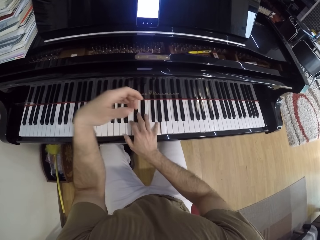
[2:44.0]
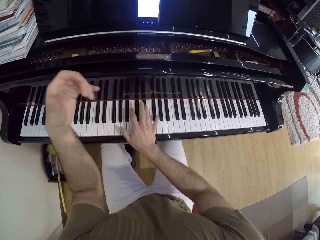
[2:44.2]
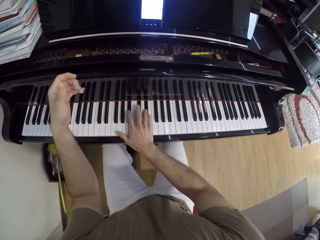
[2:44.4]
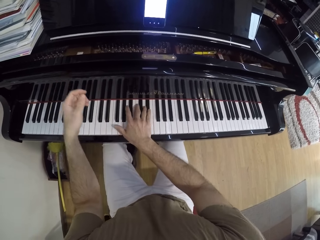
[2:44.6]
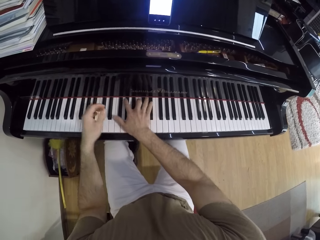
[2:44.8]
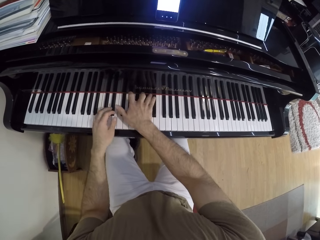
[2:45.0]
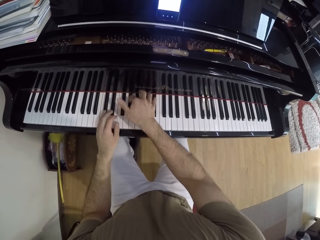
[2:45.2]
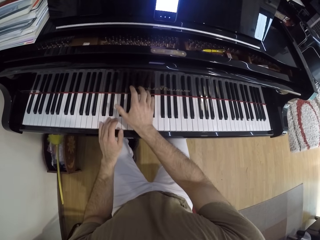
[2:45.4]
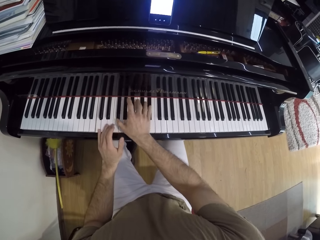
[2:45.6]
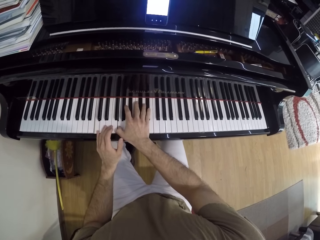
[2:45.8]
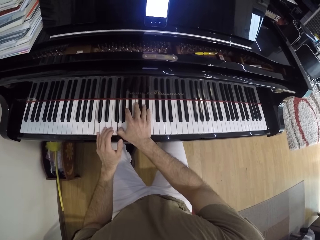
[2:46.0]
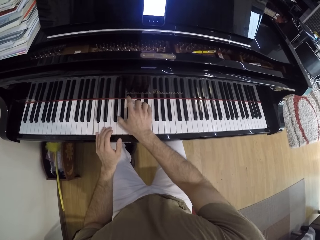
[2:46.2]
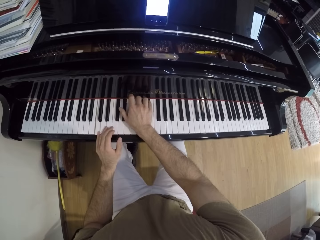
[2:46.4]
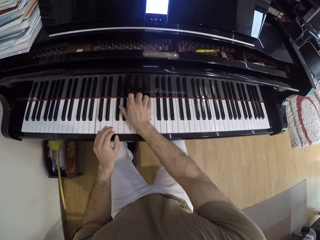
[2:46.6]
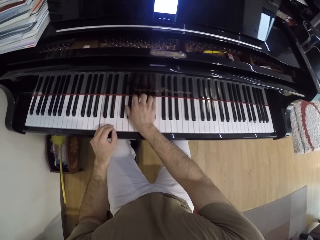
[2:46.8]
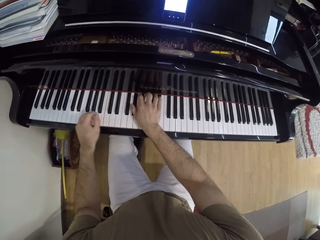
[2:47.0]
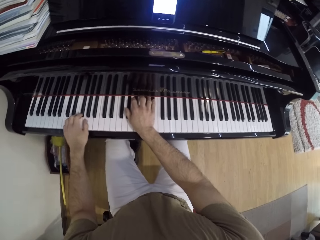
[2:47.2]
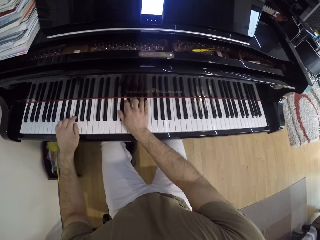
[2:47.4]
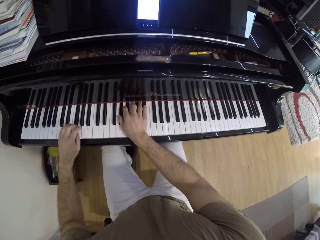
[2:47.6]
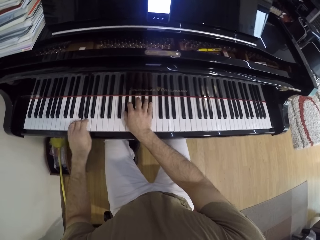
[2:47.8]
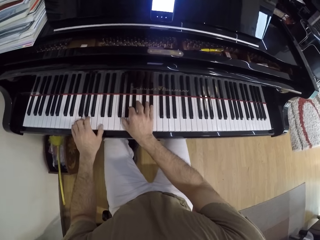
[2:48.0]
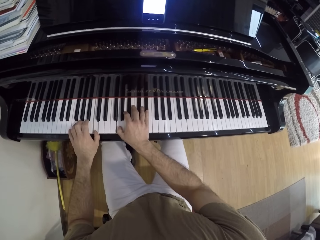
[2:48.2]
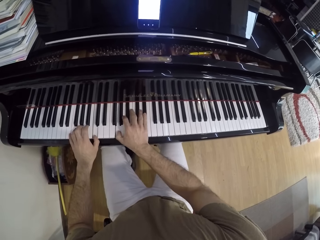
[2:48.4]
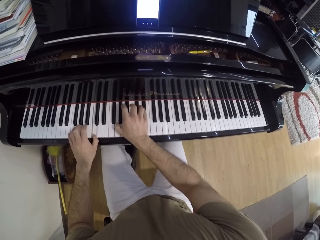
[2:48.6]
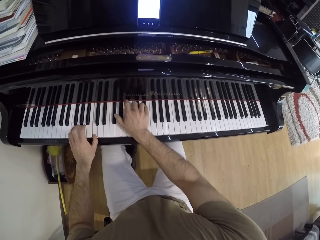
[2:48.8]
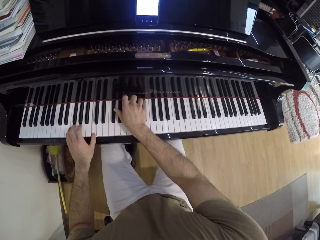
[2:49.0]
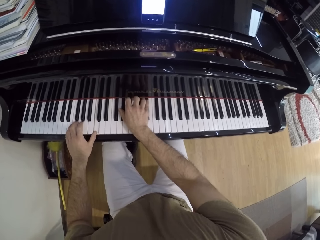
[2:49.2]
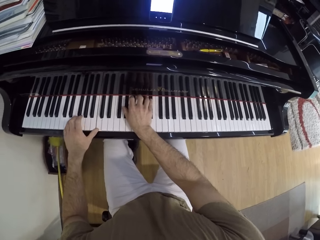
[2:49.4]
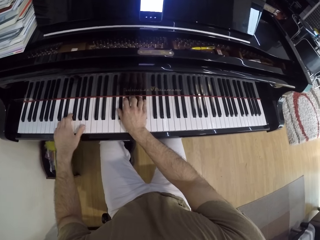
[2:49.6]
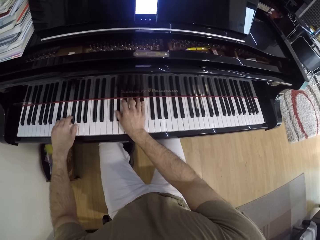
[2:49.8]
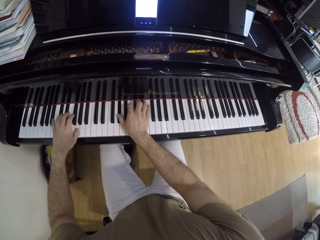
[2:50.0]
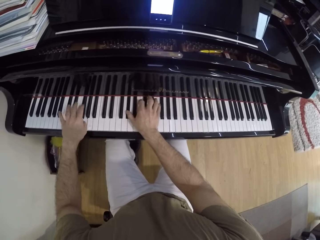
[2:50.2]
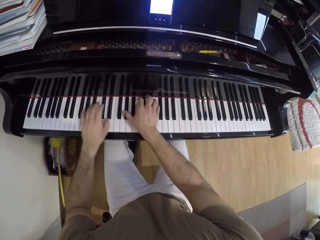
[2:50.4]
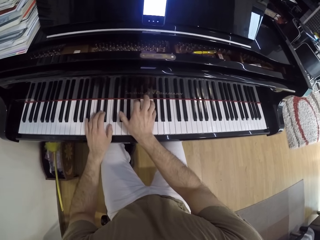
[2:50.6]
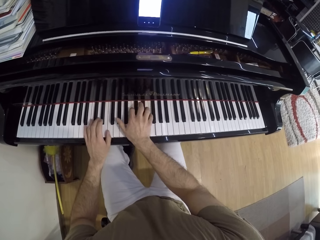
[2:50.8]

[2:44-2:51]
The camera wearer plays the piano with both hands.

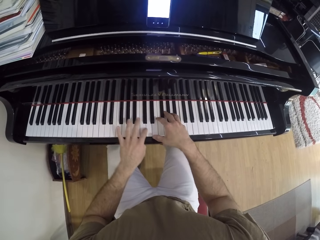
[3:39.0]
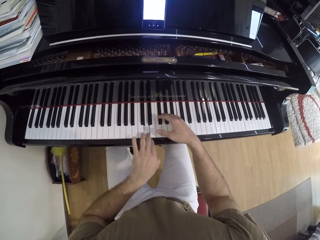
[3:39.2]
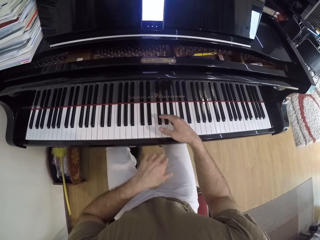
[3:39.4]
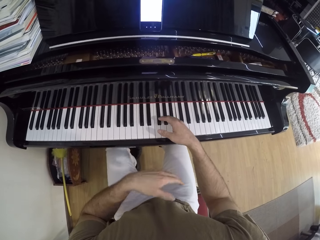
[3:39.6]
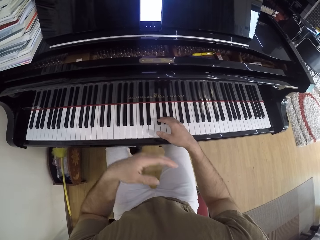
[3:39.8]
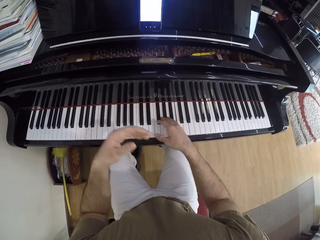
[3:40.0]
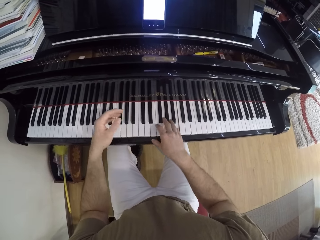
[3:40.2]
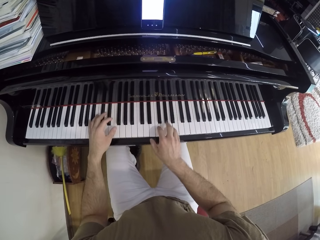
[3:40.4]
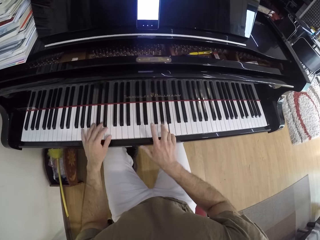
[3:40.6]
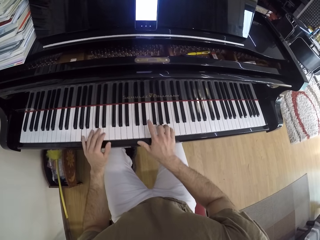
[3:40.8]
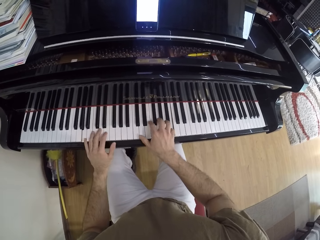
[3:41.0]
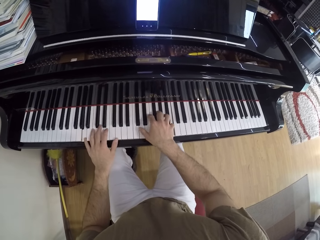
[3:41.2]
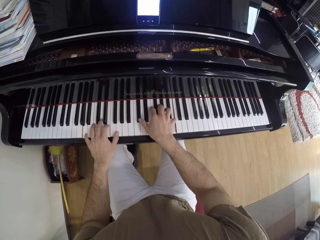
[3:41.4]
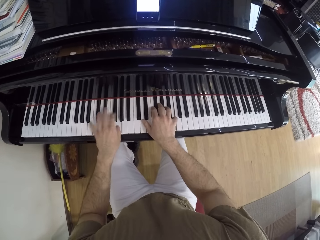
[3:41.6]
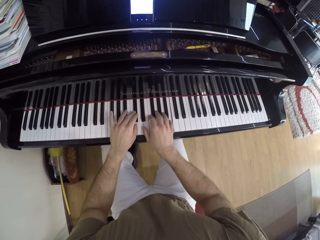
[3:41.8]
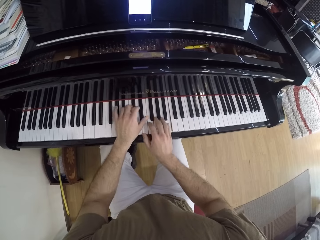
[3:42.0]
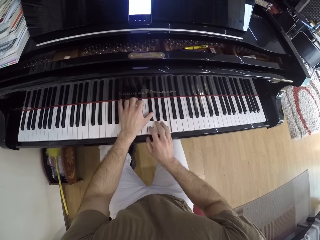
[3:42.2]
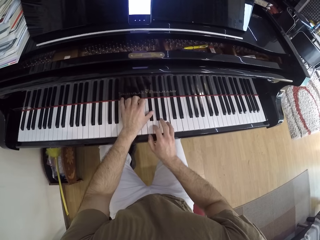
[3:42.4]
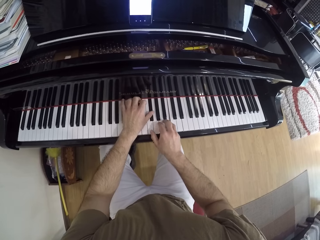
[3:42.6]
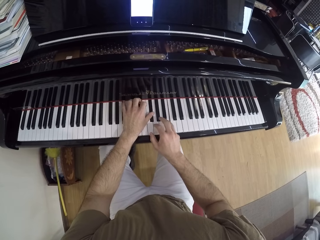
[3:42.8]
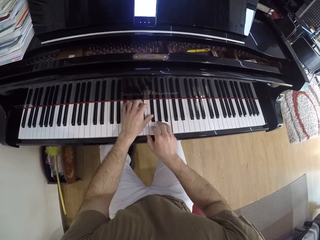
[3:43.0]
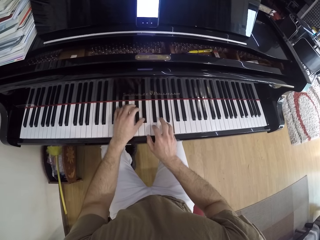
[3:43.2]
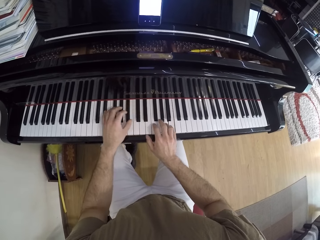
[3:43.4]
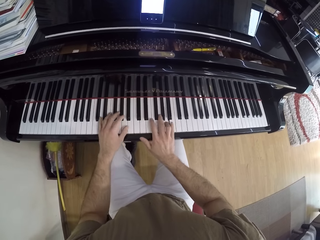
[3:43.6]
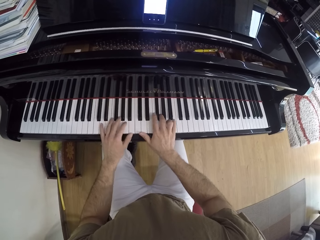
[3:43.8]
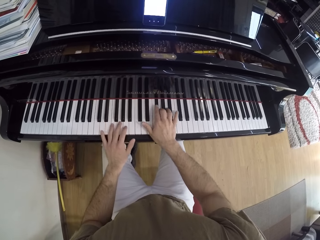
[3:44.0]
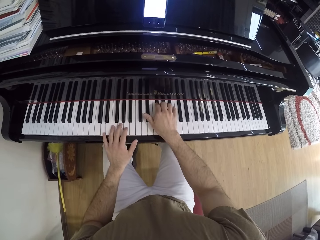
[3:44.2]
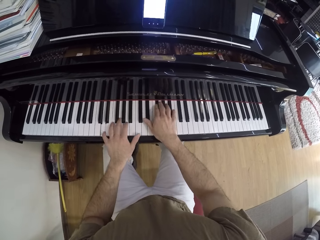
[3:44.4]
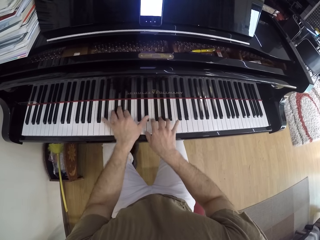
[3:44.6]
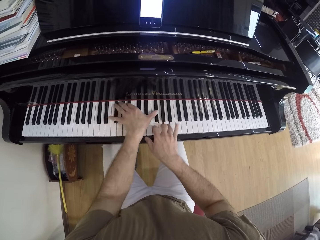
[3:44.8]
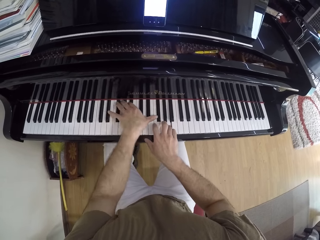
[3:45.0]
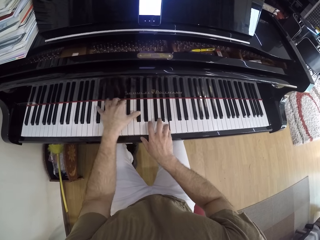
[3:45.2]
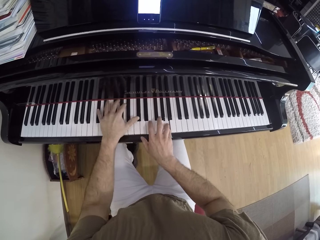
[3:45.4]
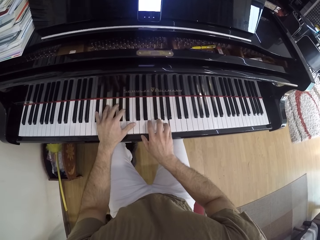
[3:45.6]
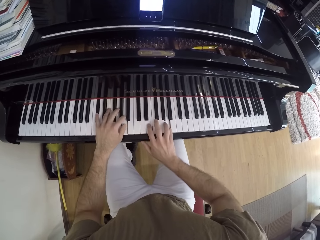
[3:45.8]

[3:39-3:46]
The camera wearer plays the piano with both hands.

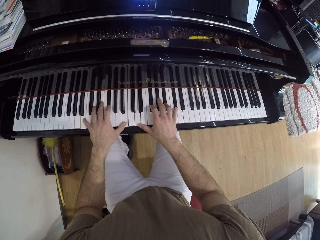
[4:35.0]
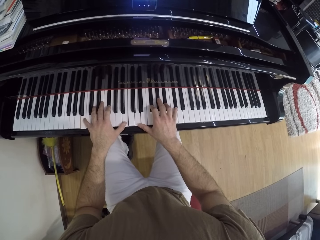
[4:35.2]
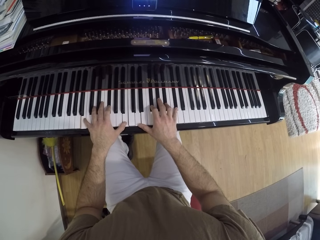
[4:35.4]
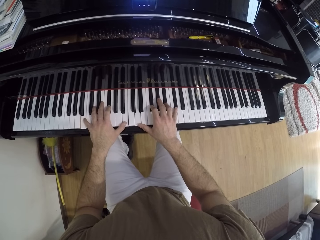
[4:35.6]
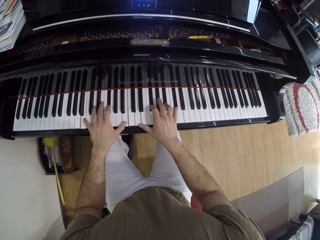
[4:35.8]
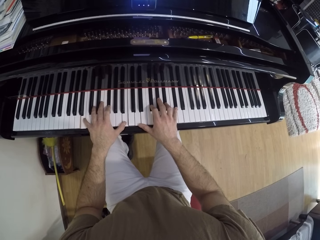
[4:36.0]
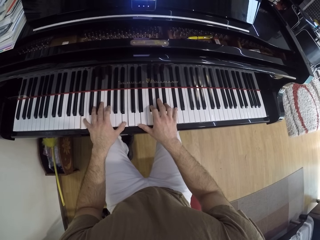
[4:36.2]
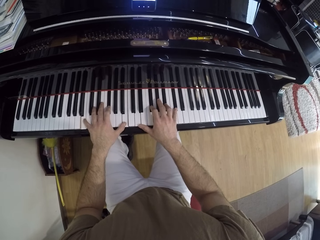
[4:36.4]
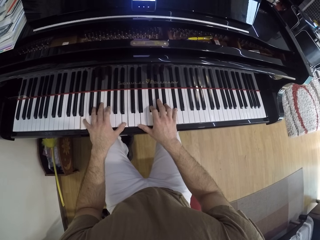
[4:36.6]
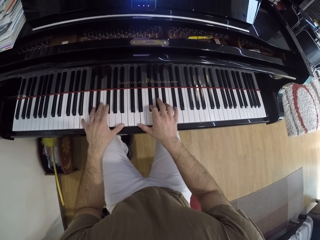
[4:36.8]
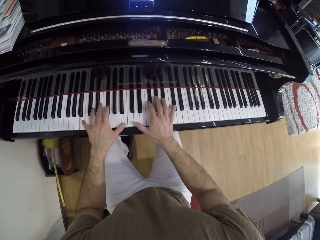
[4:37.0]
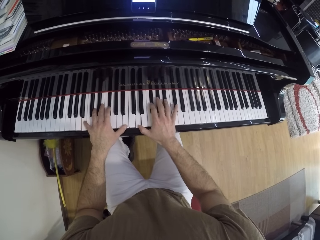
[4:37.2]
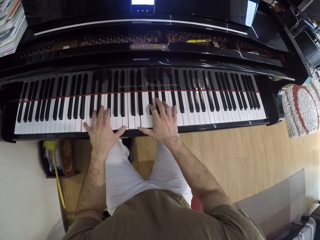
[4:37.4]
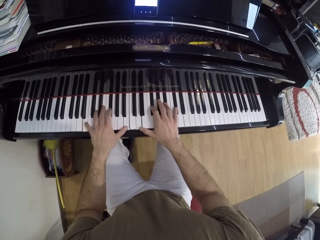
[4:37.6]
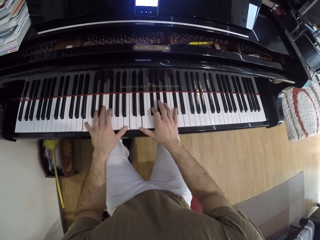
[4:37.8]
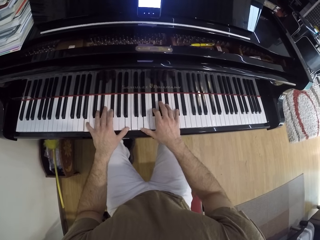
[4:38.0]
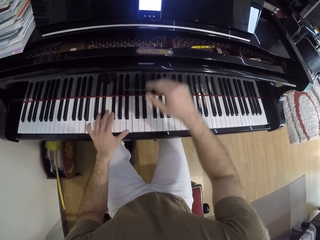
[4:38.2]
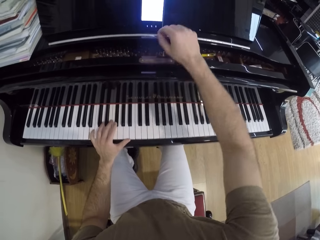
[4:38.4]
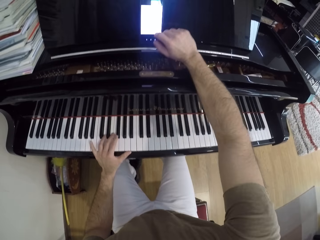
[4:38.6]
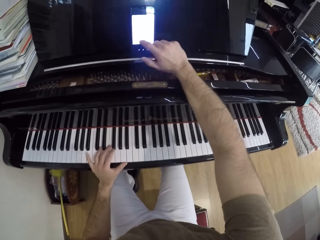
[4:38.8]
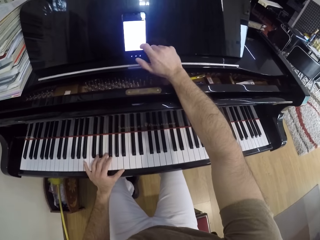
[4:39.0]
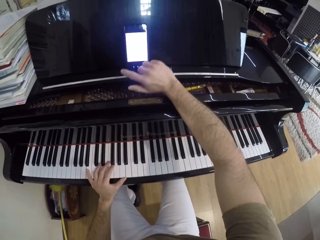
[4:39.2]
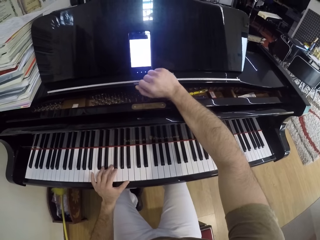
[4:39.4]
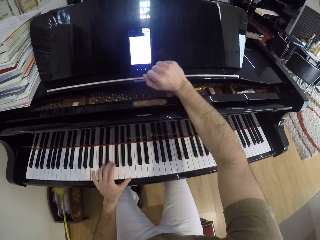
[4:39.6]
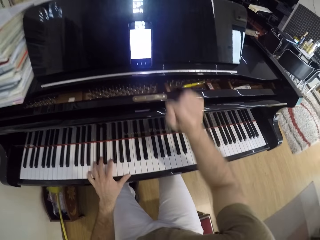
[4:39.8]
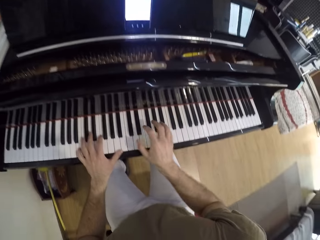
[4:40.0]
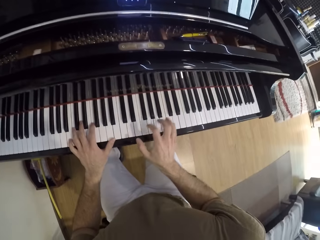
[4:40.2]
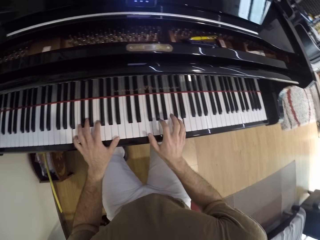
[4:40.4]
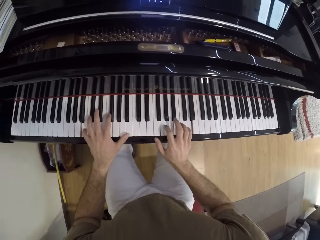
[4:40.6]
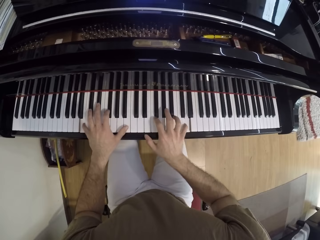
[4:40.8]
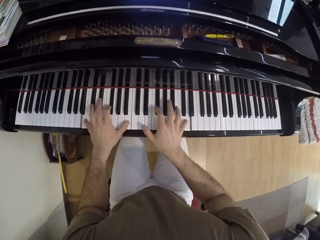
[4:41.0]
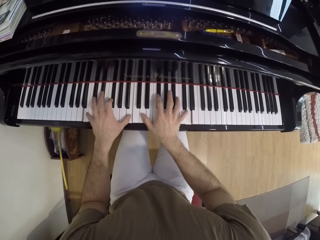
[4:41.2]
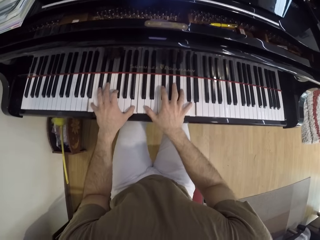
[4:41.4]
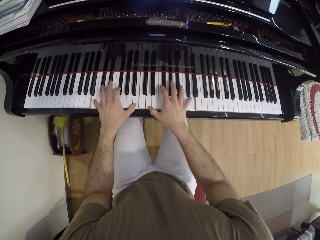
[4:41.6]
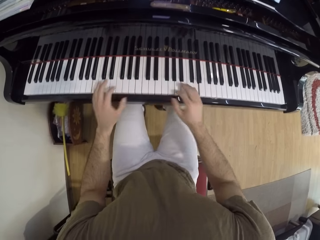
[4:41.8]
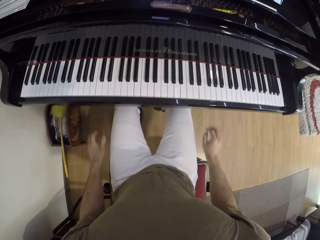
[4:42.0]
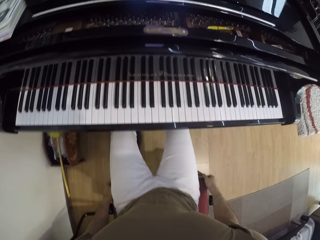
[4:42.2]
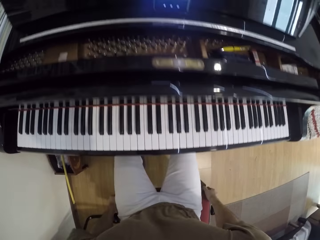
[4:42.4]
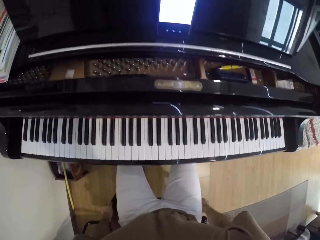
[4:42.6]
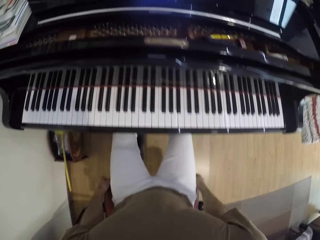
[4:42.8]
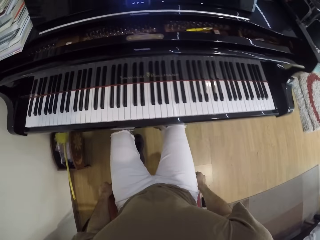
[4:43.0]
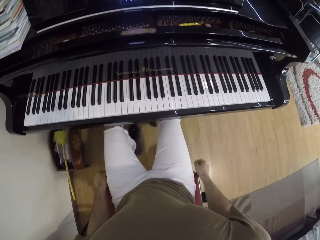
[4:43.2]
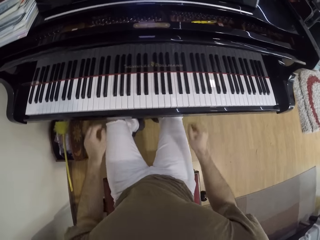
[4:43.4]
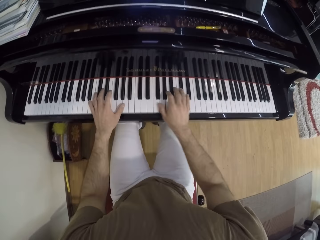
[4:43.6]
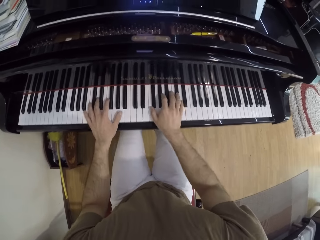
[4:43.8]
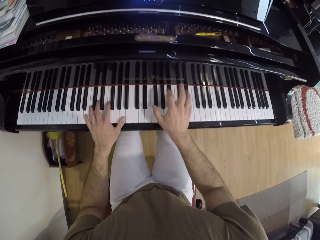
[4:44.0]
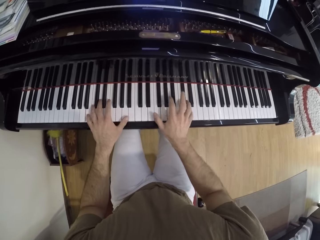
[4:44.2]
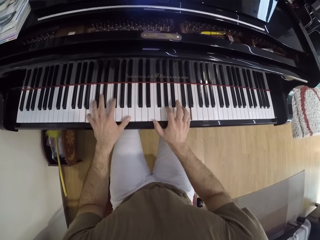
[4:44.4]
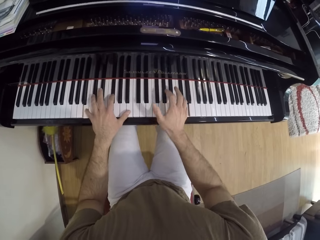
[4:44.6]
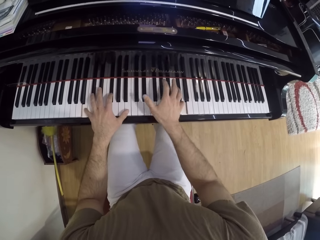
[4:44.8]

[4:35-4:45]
The camera wearer plays the piano with both hands. He operates the phone on the piano with his right hand. He touches the phone. He plays the piano with both hands. He adjusts a chair with both hands. He touches the chair. He plays the piano with both hands.
